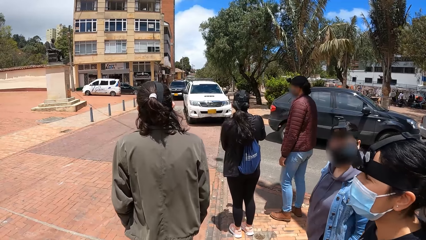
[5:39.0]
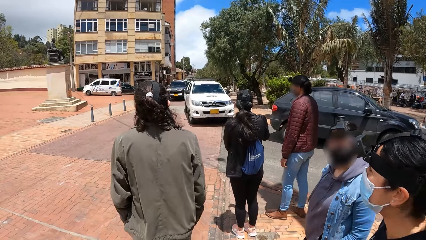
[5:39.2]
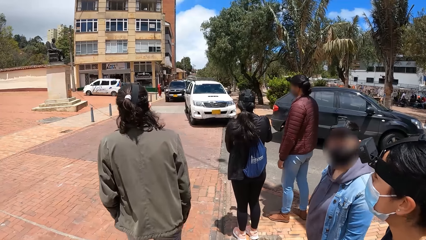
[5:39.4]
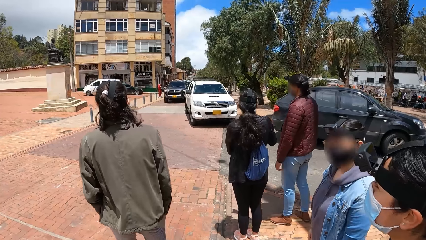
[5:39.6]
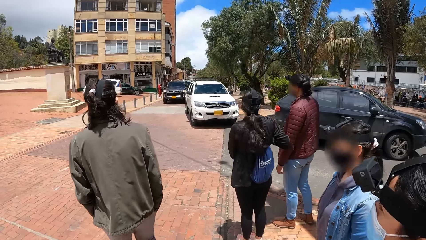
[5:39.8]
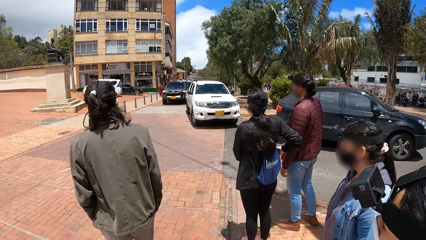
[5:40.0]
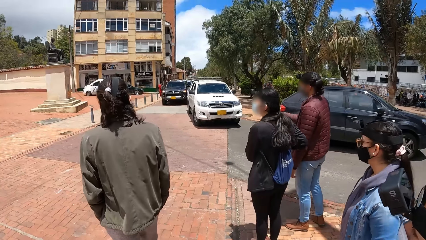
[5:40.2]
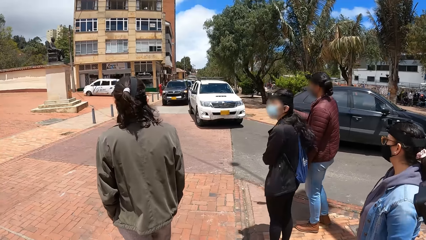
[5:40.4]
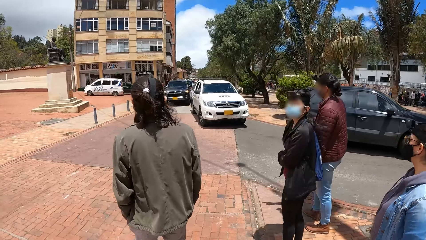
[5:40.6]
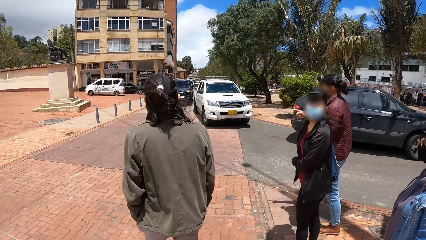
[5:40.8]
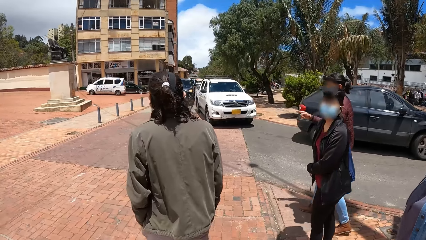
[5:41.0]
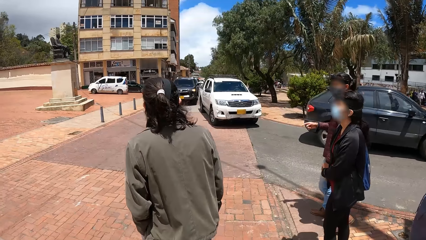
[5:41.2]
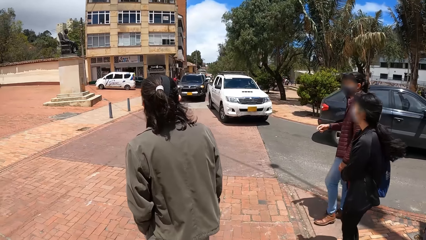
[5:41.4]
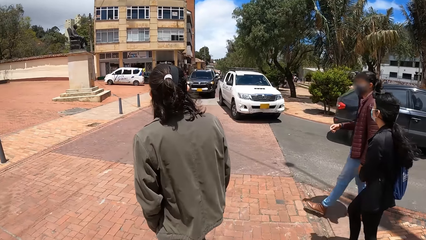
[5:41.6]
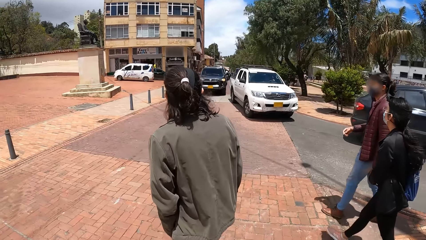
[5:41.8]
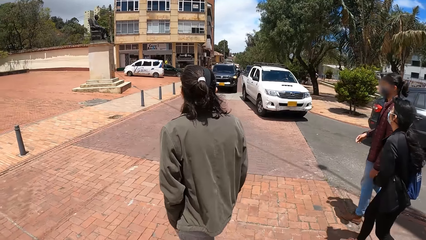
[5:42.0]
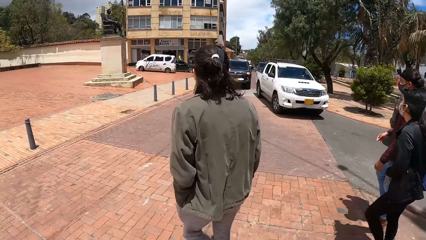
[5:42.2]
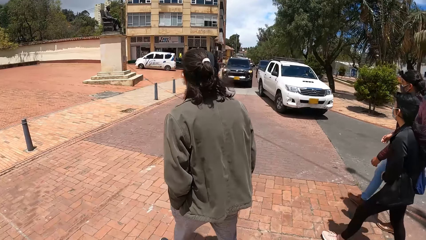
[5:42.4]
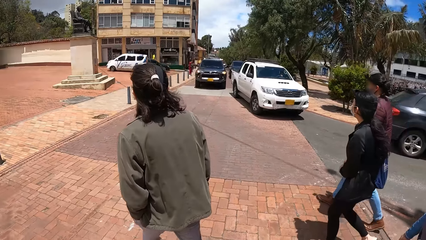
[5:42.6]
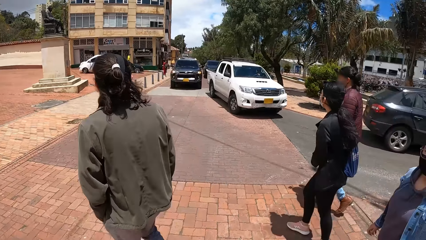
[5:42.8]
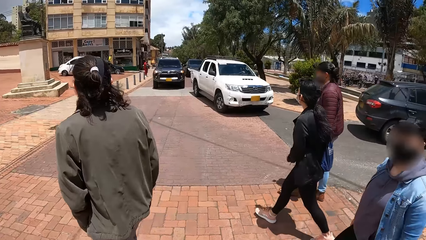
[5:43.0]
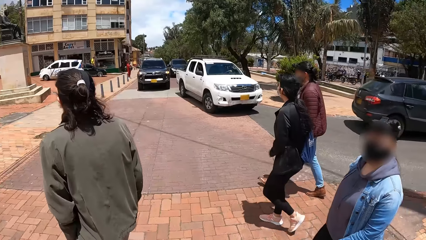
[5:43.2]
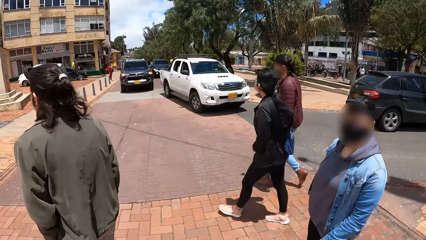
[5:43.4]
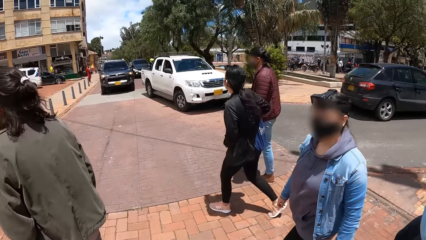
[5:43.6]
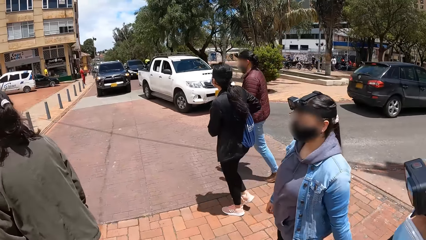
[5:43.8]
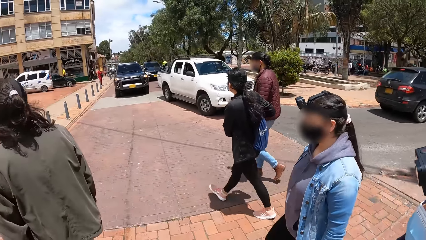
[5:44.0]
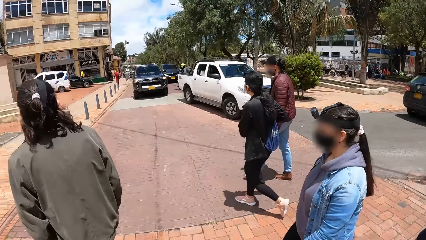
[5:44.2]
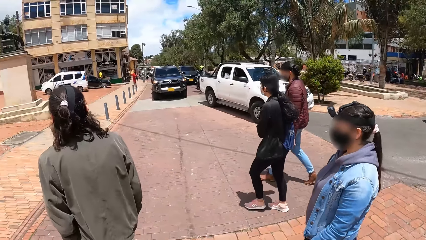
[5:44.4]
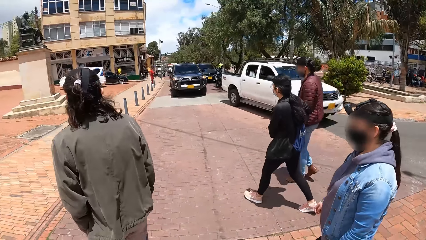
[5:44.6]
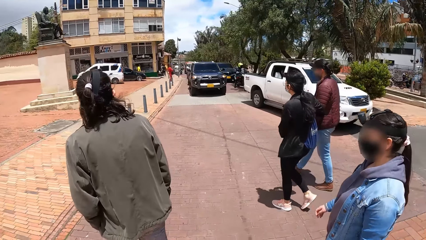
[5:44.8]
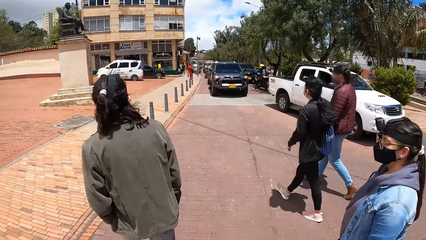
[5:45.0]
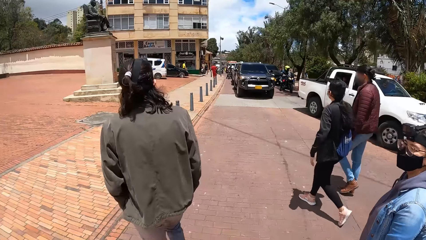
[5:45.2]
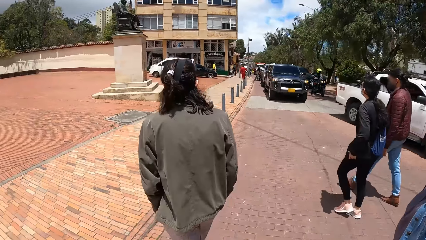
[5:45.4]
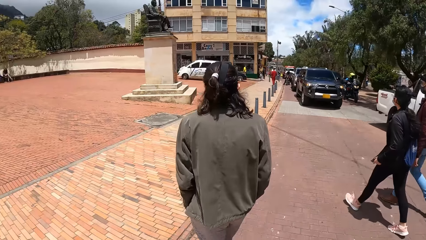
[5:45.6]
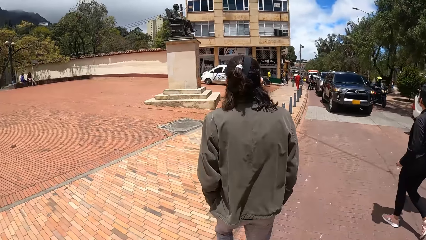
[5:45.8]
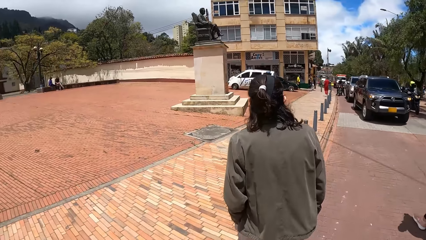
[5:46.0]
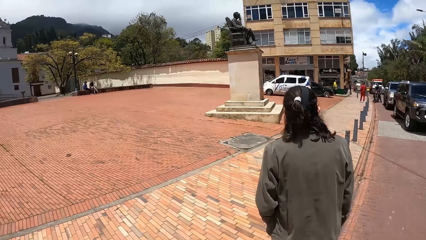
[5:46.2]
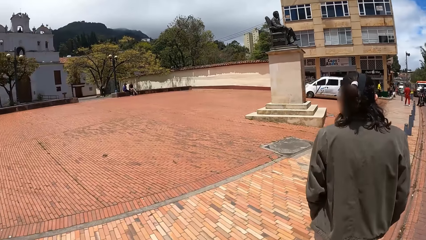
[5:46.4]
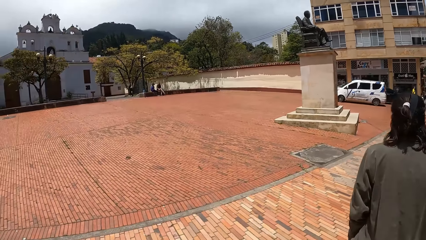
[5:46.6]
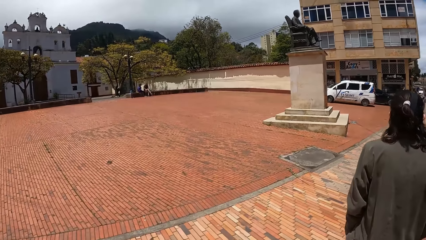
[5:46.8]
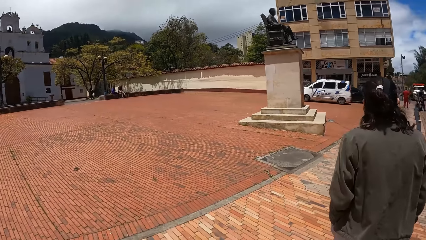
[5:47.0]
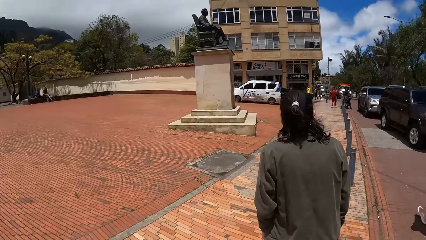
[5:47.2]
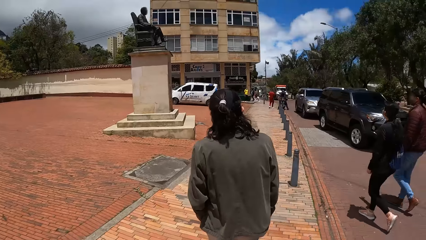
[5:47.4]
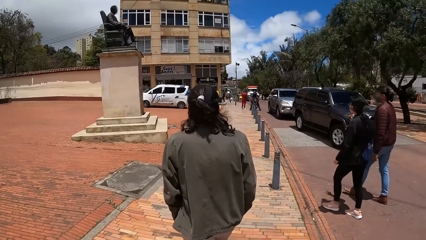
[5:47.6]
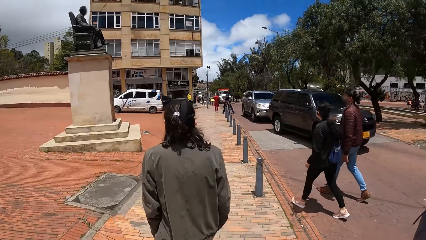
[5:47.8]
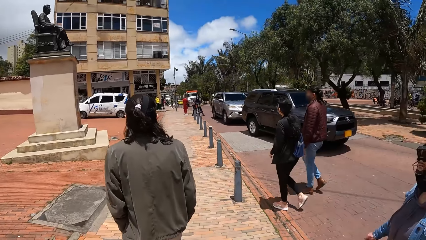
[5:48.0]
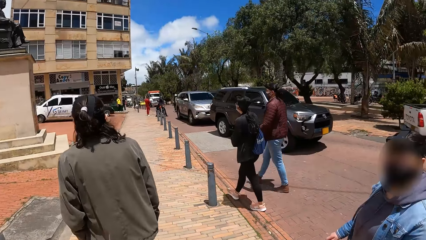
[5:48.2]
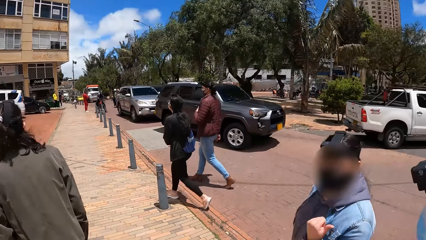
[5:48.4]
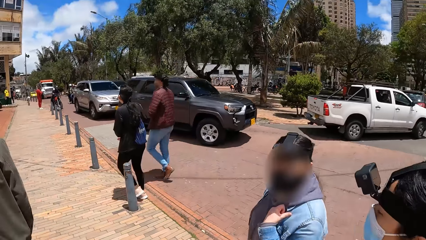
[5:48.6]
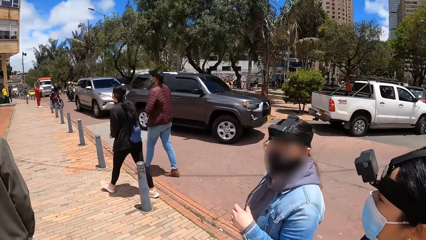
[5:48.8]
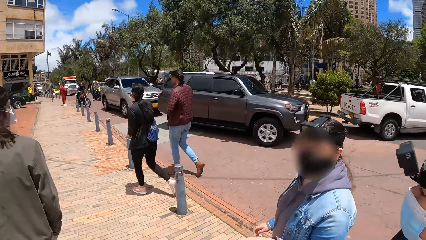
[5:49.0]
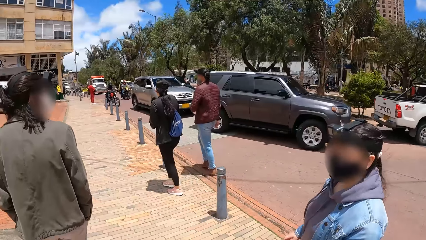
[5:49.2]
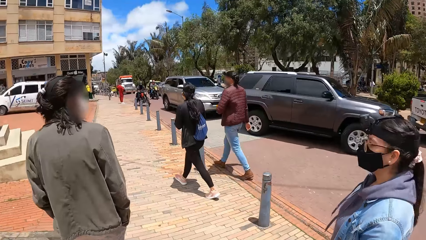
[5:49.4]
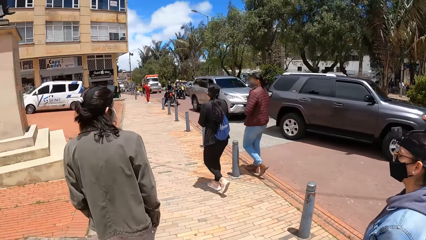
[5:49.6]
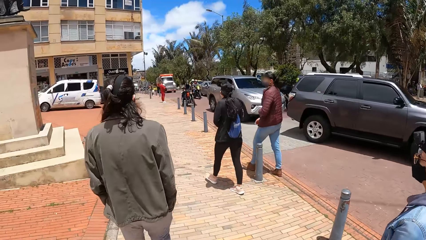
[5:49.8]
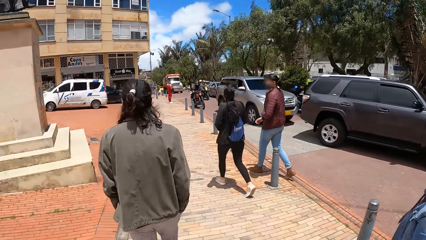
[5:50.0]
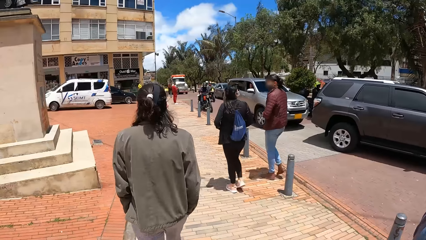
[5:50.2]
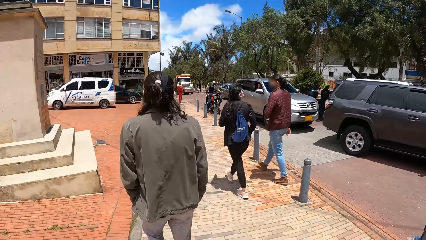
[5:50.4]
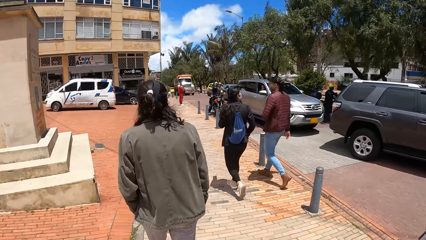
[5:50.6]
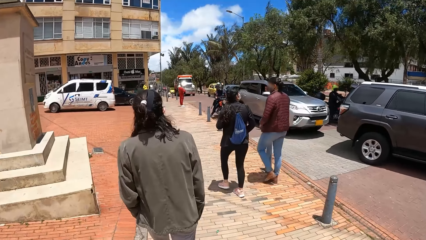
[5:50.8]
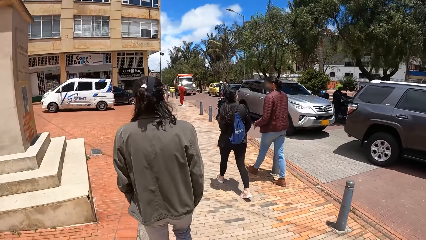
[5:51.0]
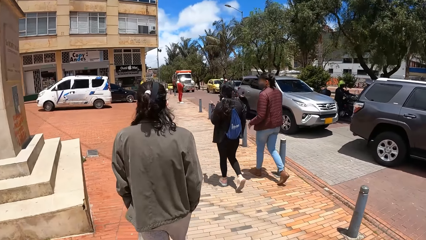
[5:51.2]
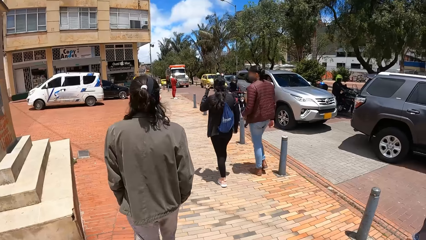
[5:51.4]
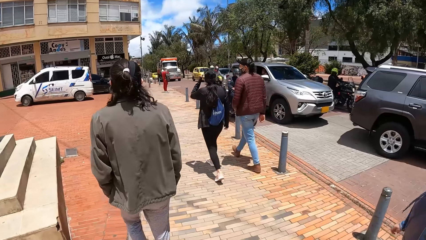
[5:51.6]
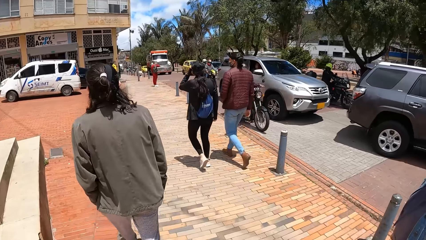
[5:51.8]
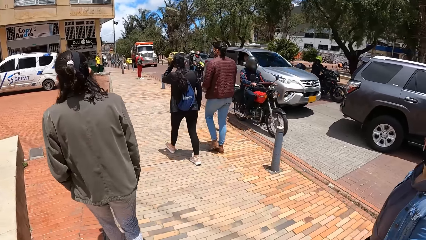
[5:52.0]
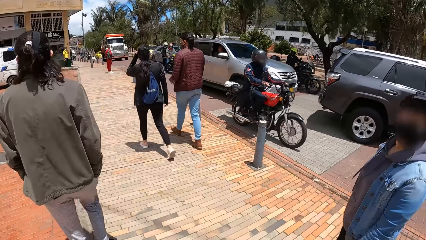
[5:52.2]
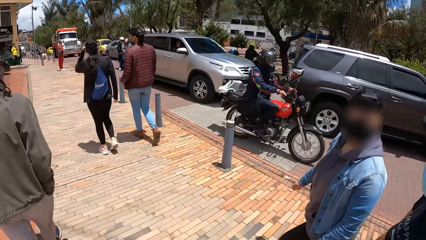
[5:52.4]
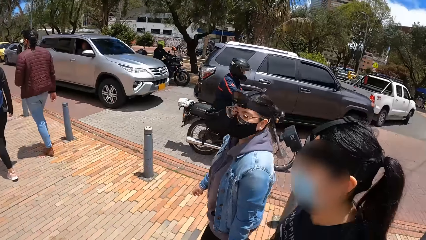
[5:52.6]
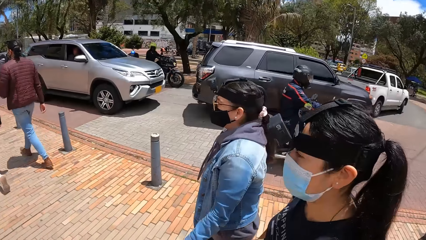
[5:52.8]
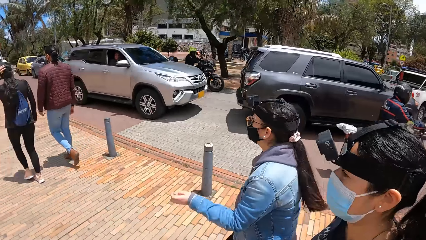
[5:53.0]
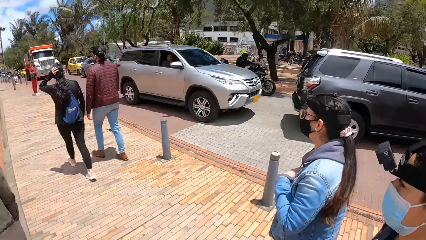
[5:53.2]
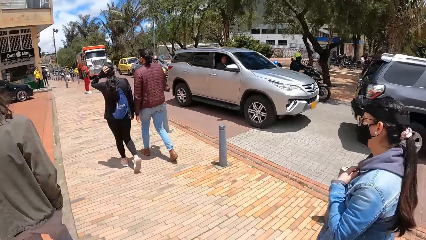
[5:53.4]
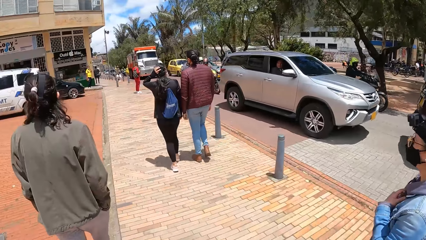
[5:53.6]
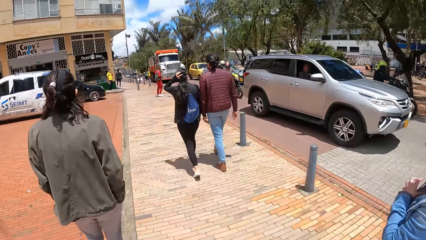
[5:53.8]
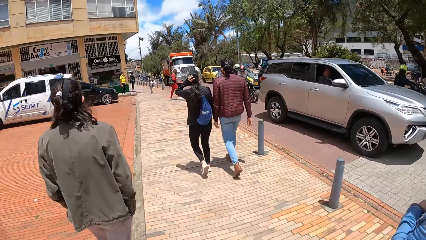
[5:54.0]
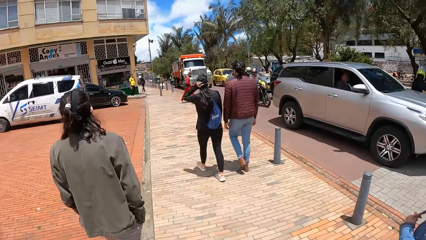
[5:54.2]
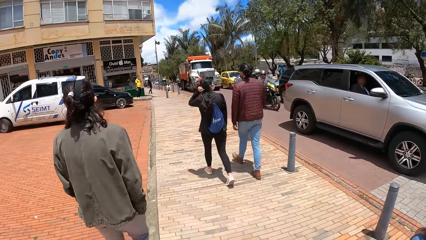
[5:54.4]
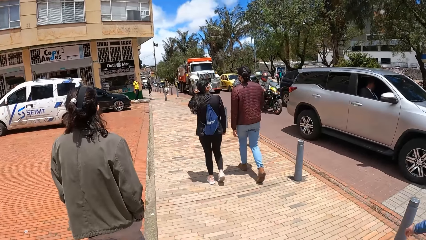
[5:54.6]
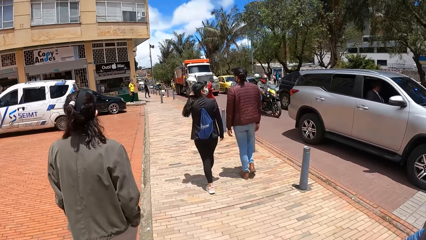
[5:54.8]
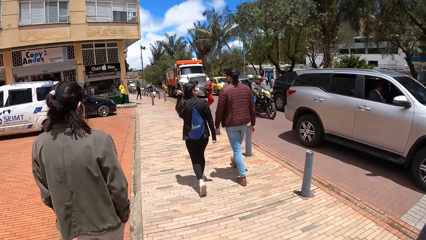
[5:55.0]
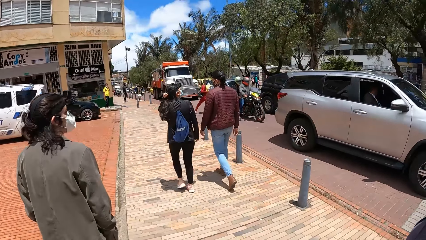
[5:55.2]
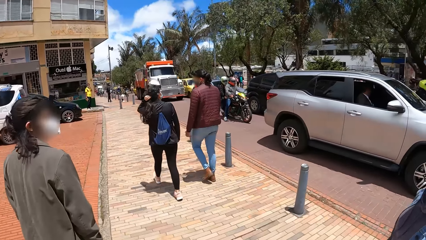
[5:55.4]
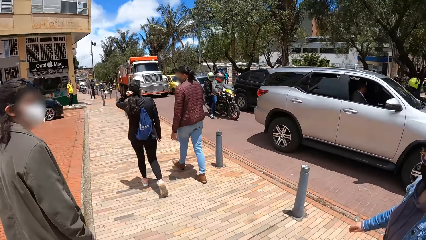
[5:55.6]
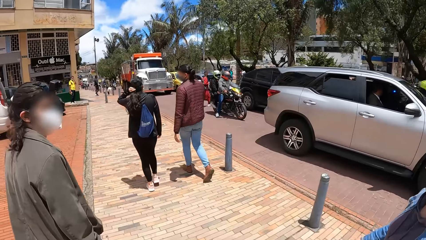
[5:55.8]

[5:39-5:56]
The camera wearer stands. They cross a road. They walk on a pavement road.
